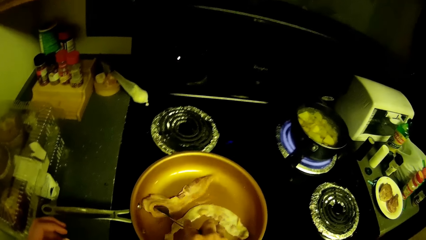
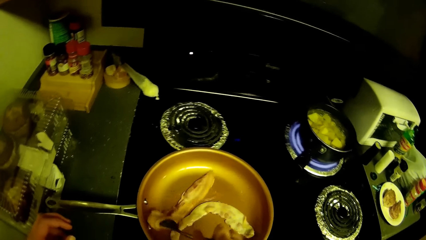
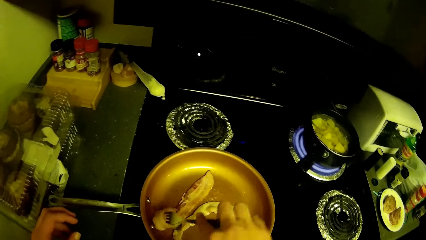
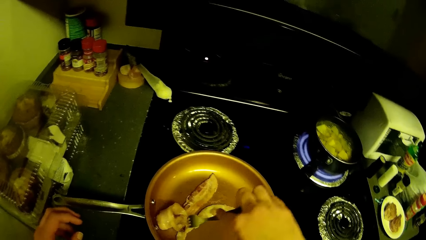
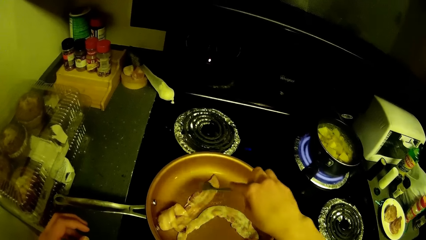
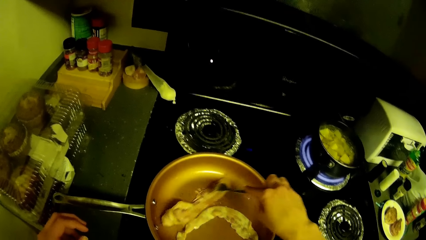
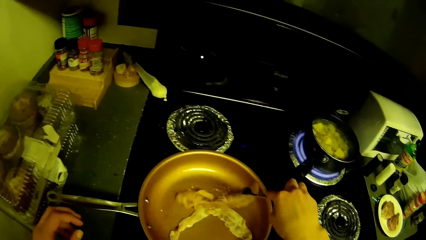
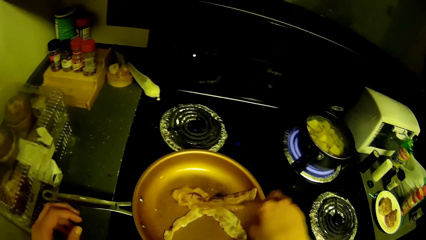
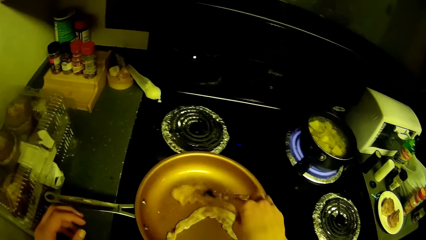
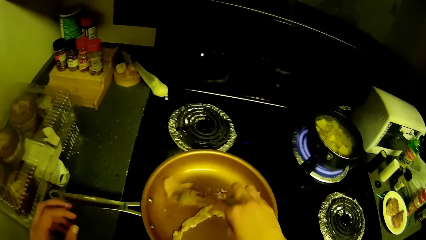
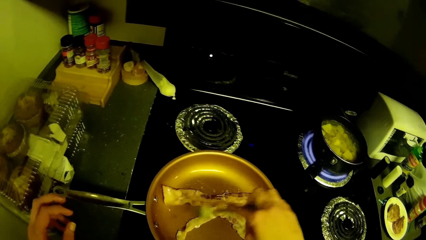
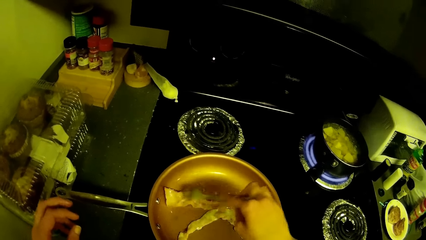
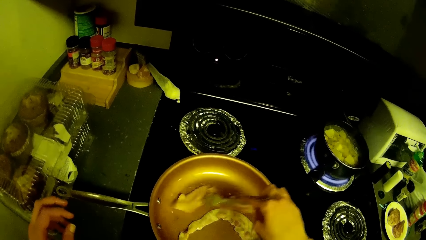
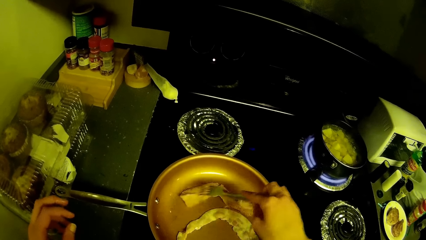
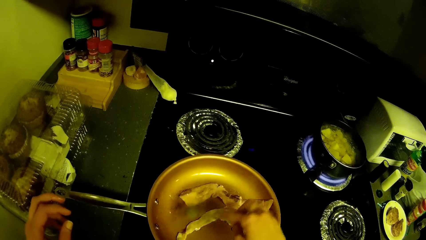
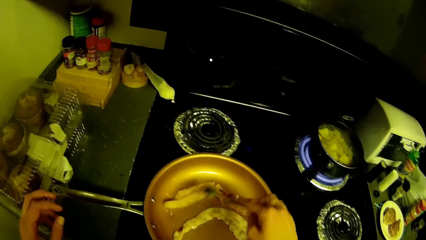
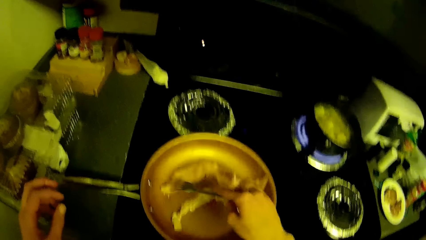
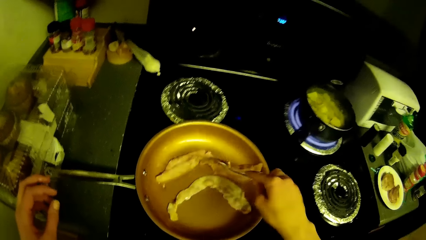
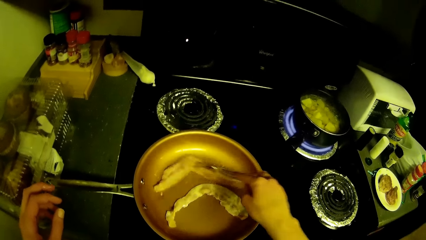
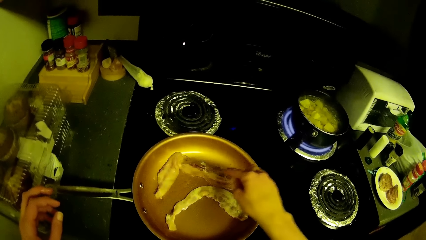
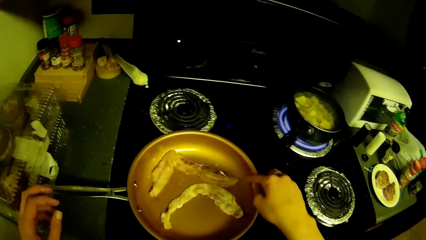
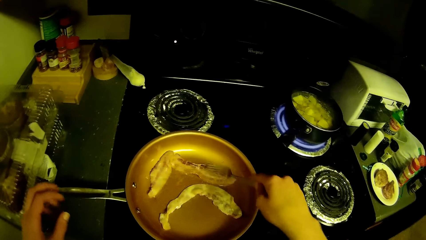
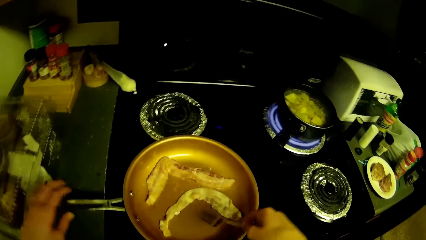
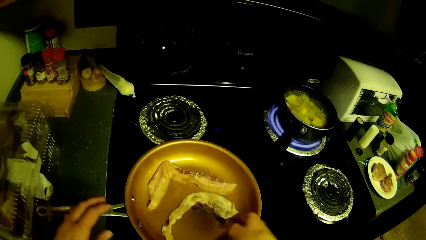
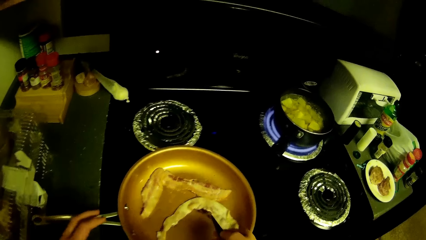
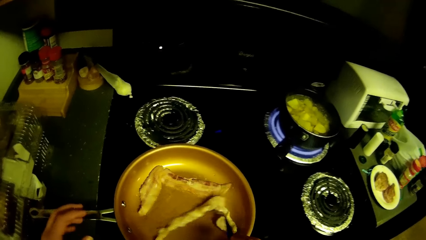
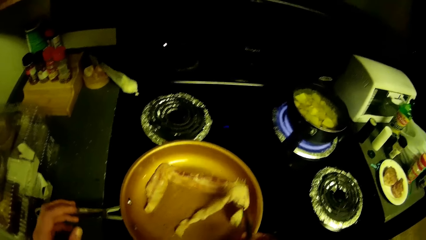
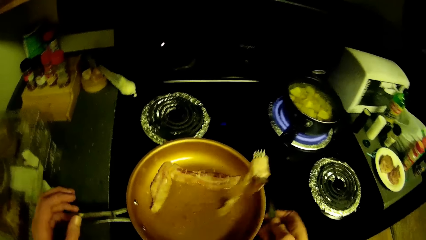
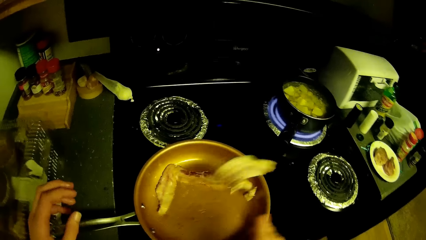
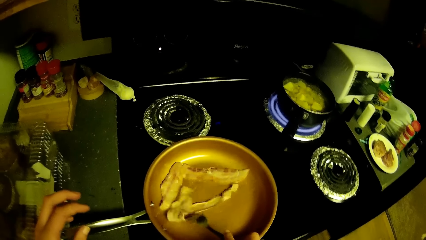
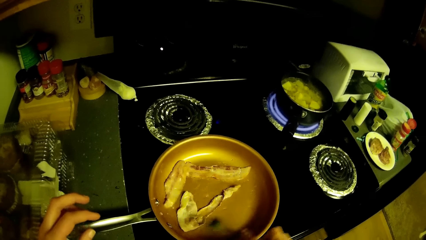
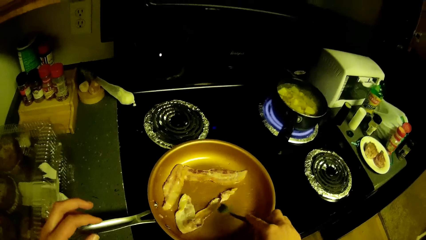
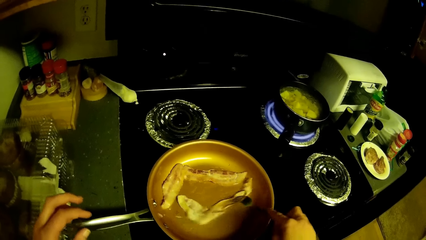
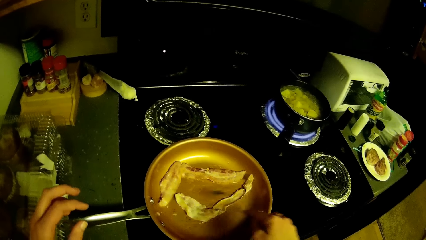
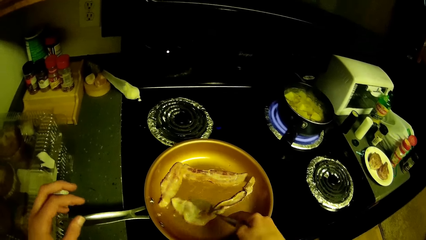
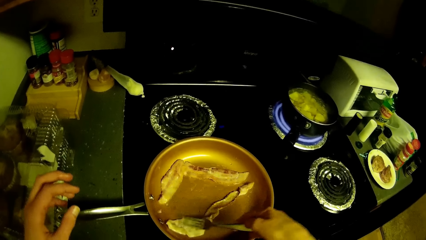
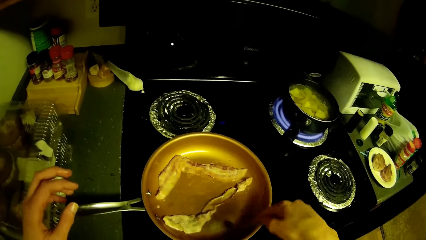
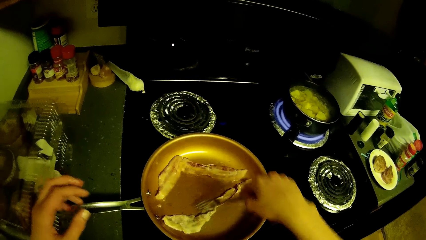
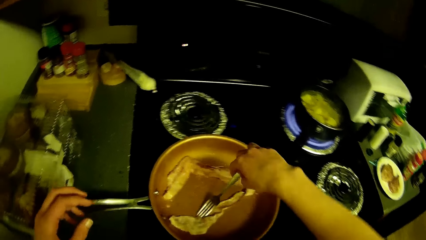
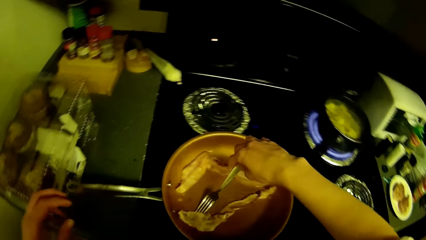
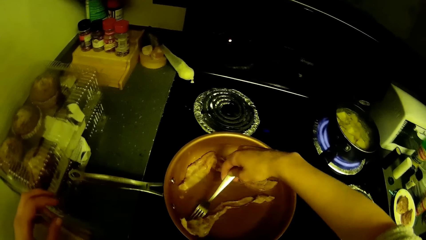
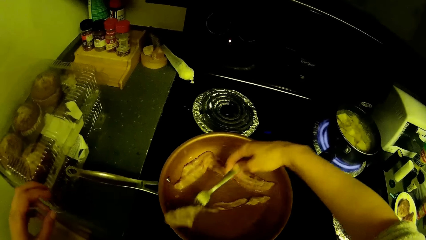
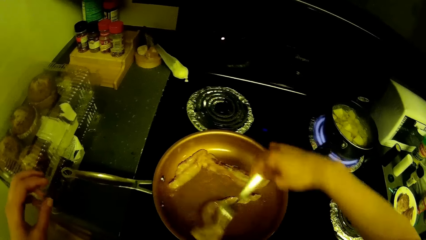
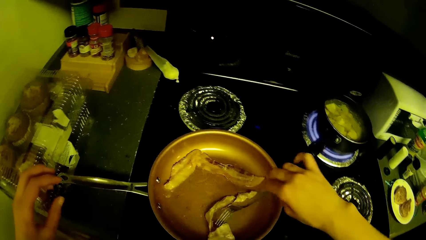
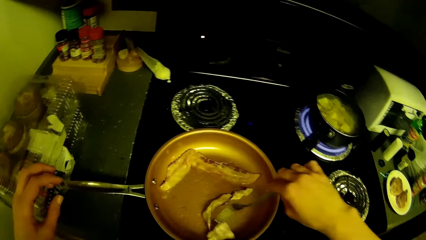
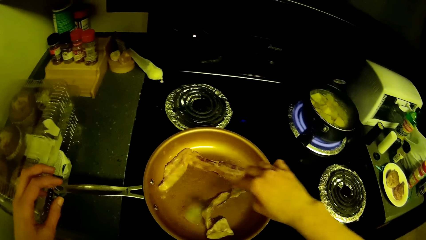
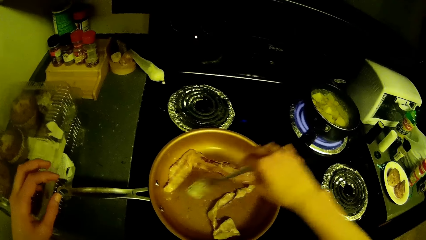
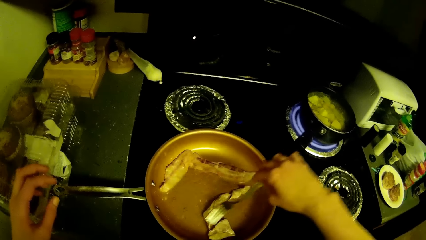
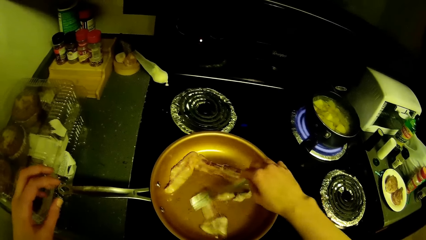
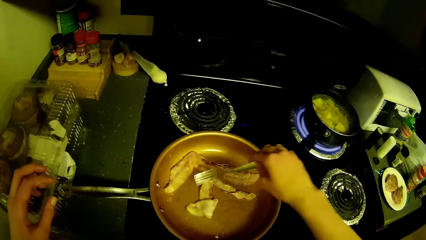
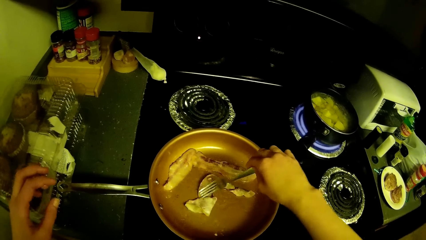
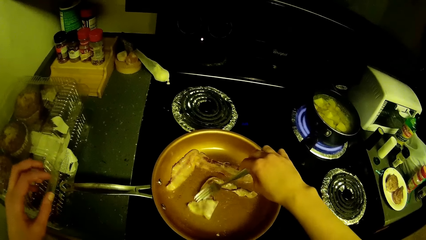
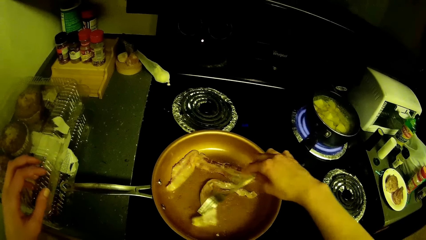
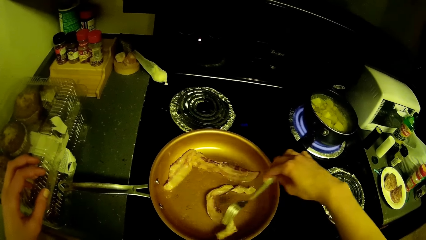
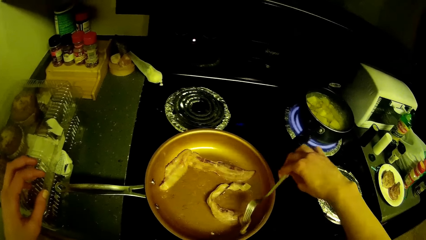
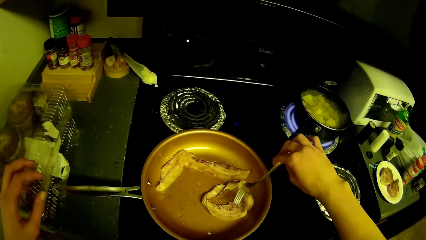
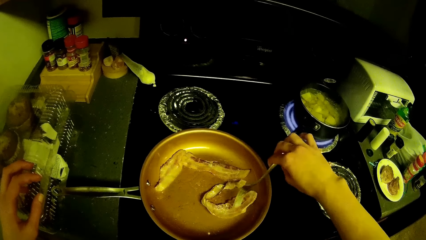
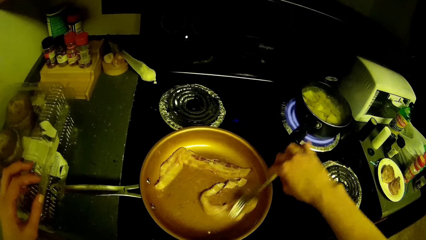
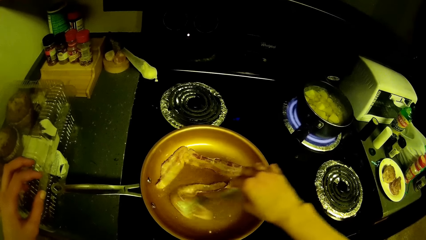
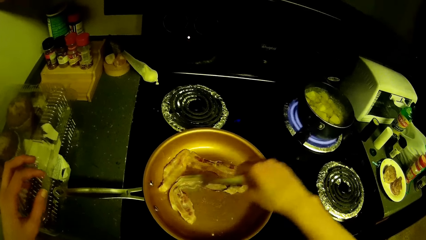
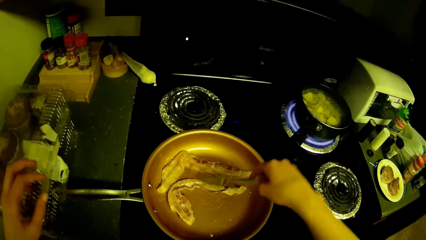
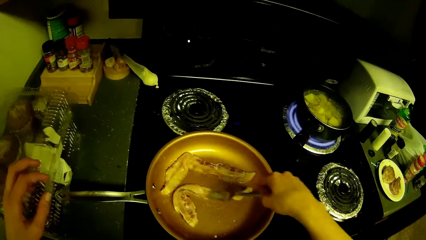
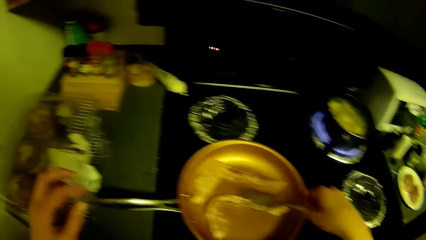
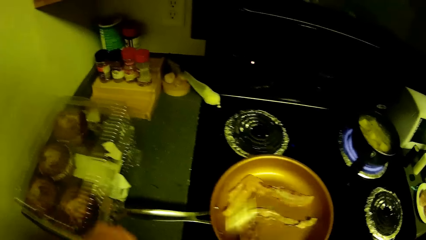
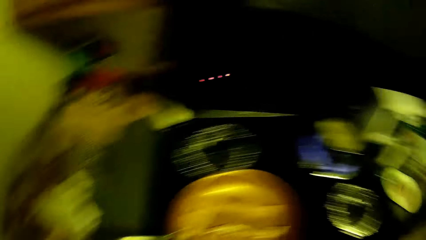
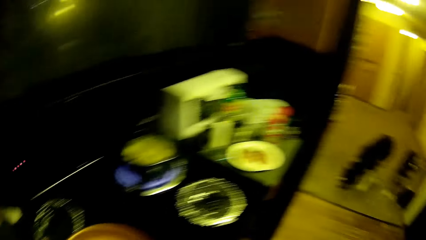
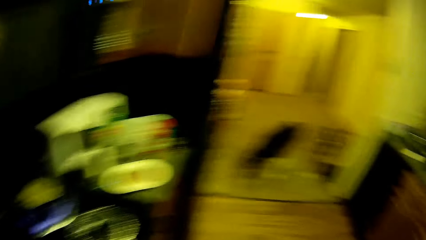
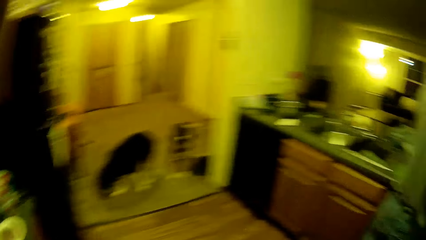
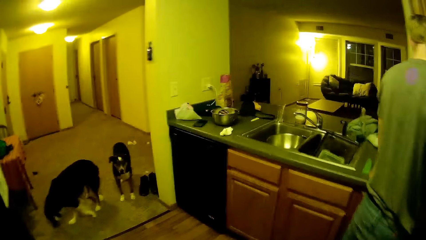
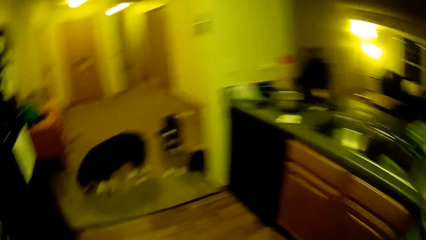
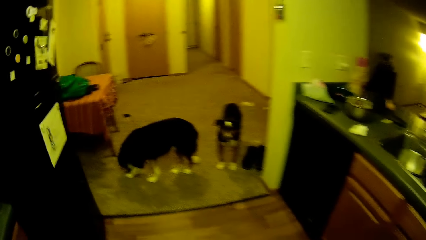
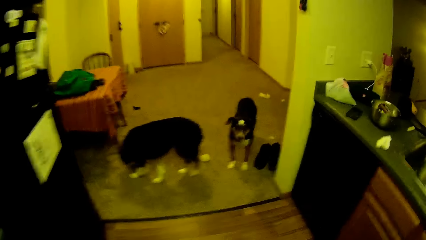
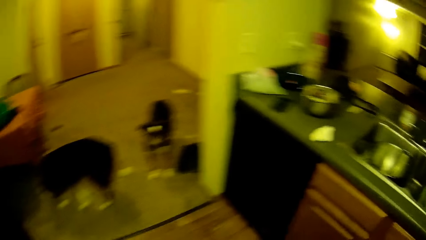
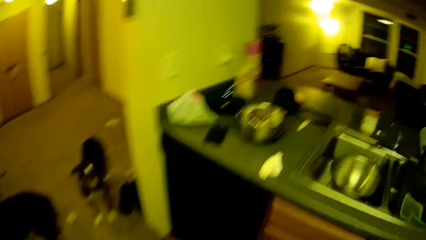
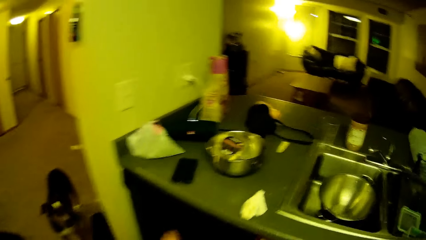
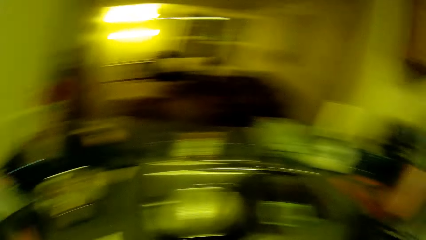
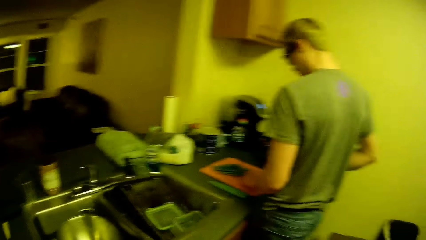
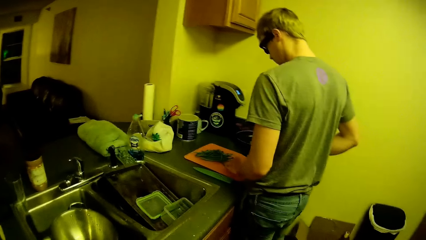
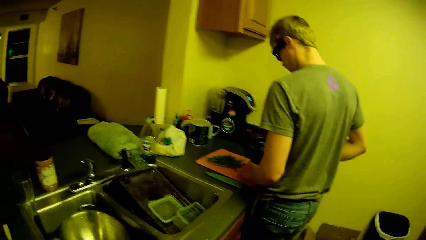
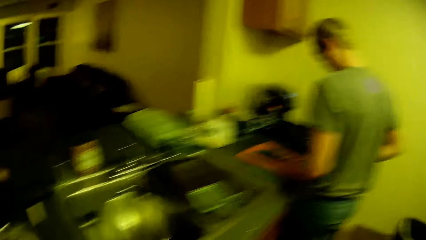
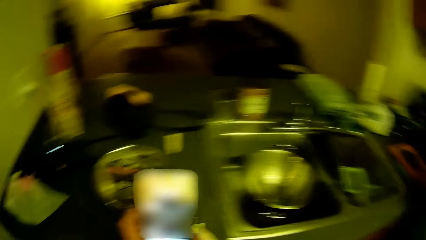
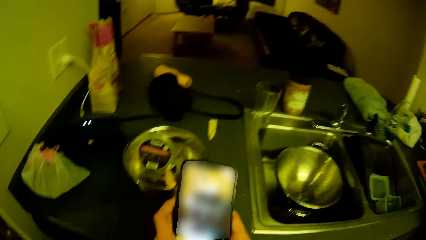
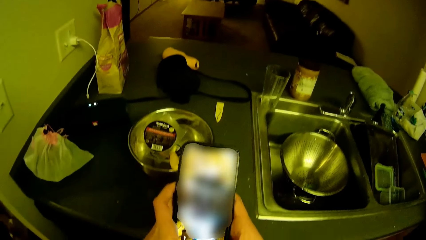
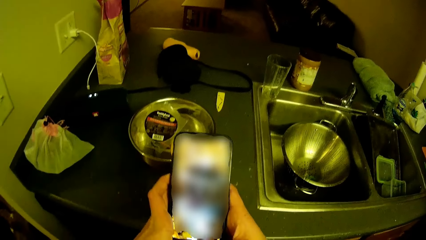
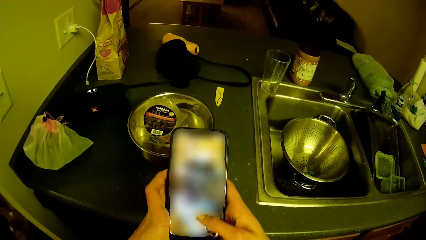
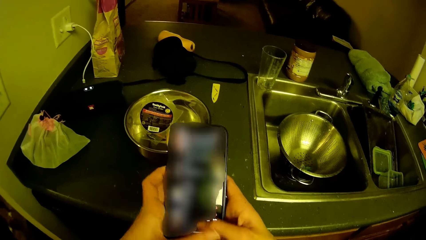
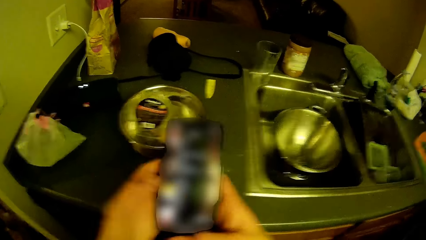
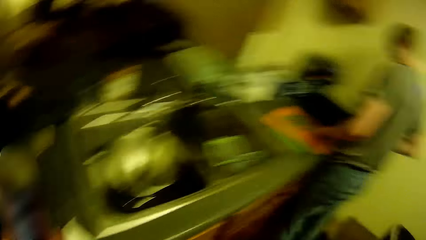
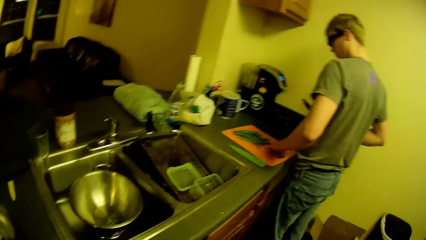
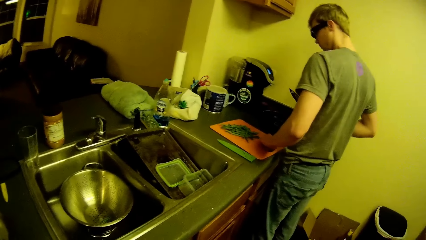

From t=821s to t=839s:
The camera wearer adjusts the meat with the fork. He walks towards the kitchen slab. A dog and another dog play around the camera wearer. The camera wearer picks his phone from the kitchen slab with his left hand. A man cuts green peas on a chopping board. The camera wearer looks at the man. He operates his phone. He chats on the phone.
